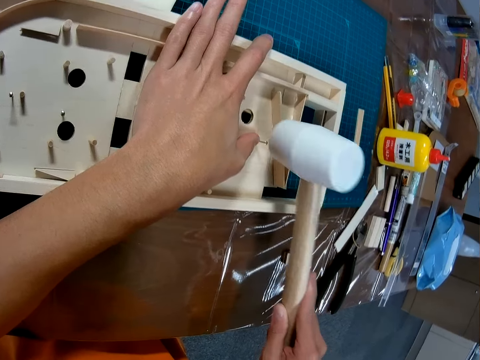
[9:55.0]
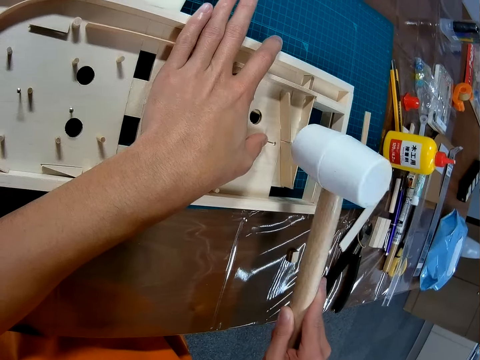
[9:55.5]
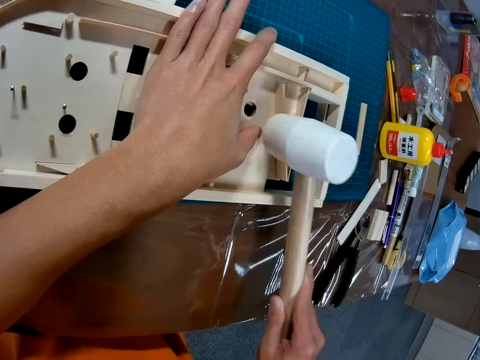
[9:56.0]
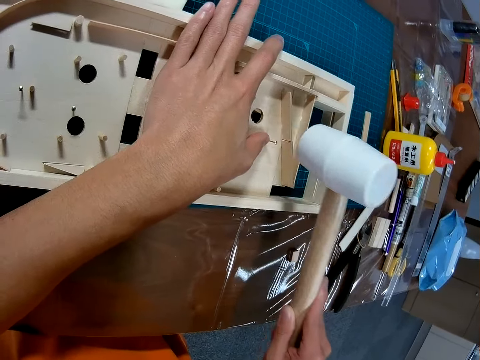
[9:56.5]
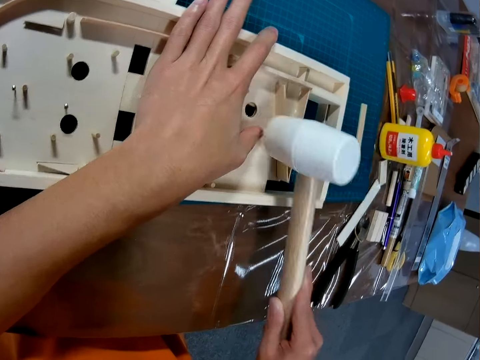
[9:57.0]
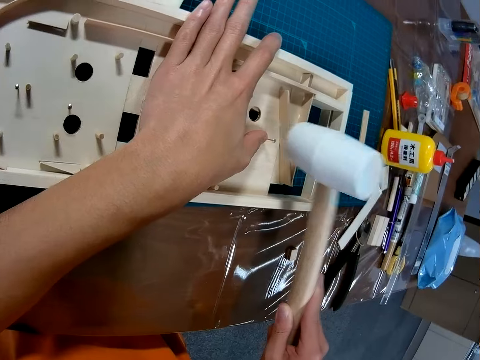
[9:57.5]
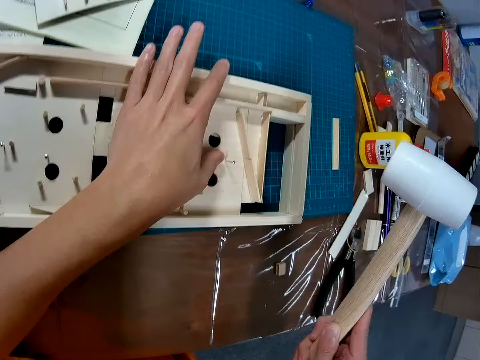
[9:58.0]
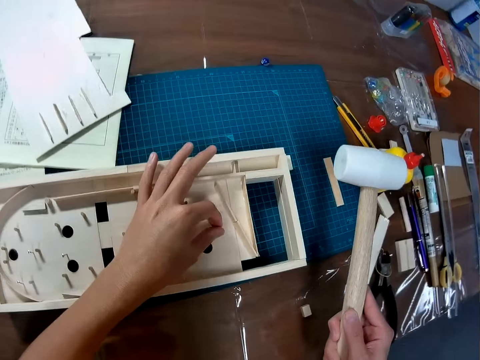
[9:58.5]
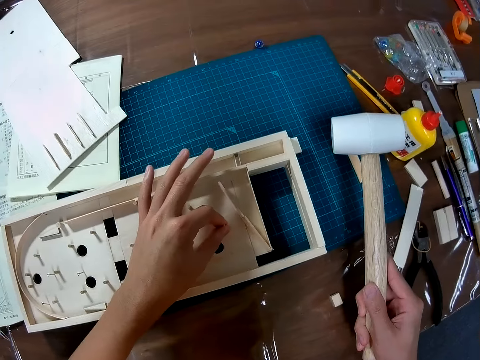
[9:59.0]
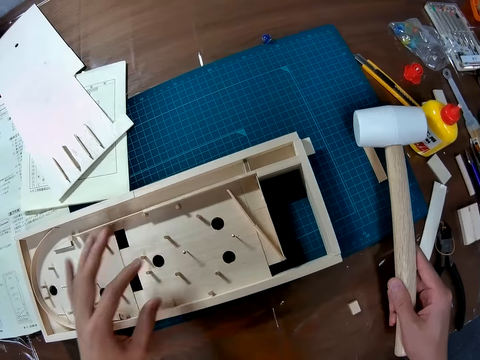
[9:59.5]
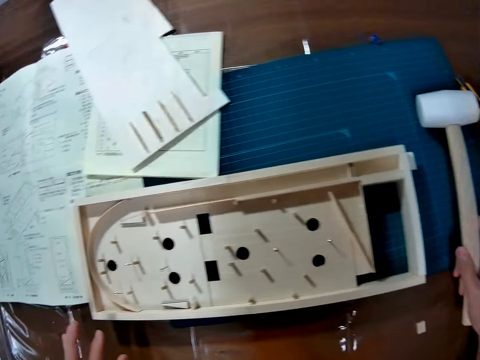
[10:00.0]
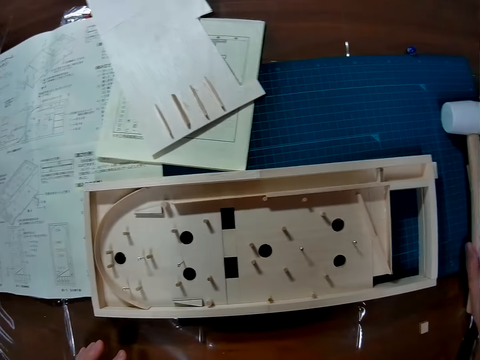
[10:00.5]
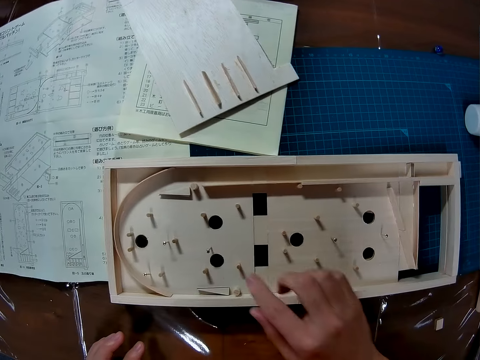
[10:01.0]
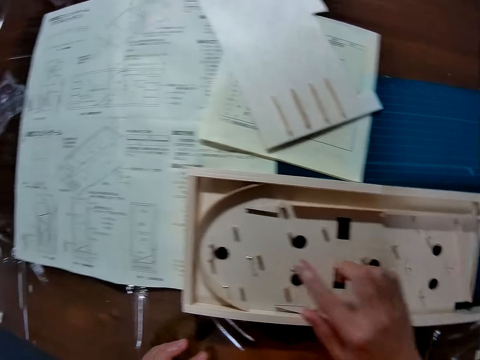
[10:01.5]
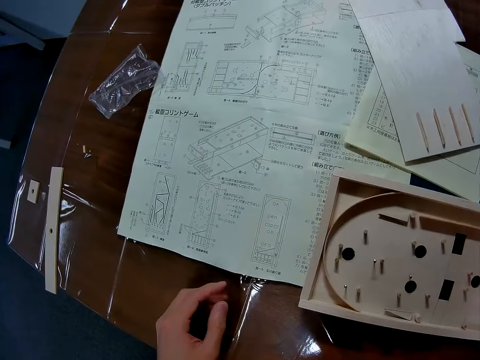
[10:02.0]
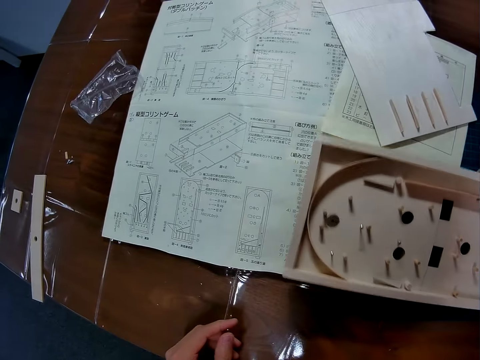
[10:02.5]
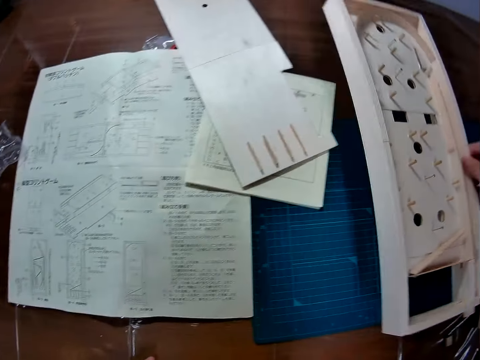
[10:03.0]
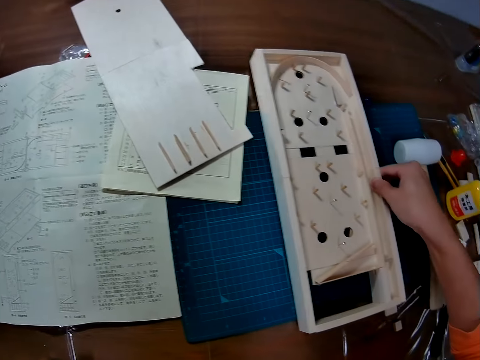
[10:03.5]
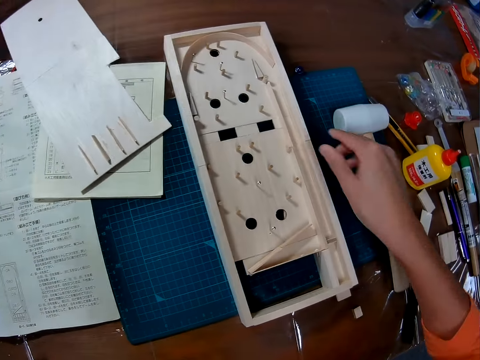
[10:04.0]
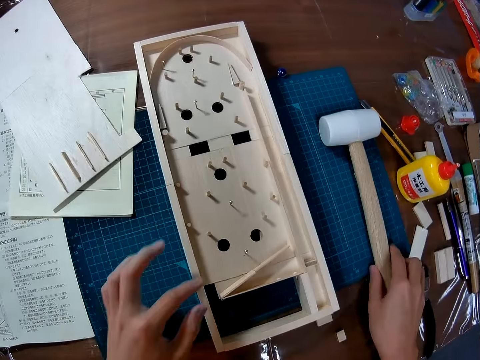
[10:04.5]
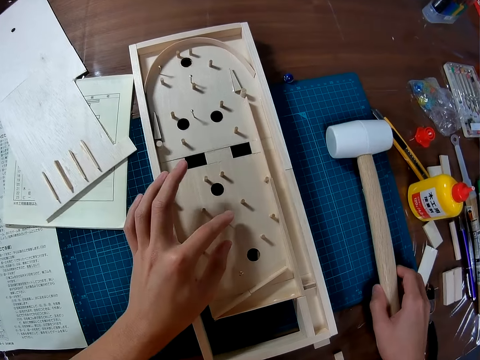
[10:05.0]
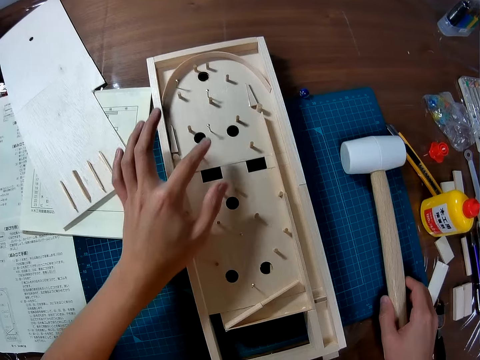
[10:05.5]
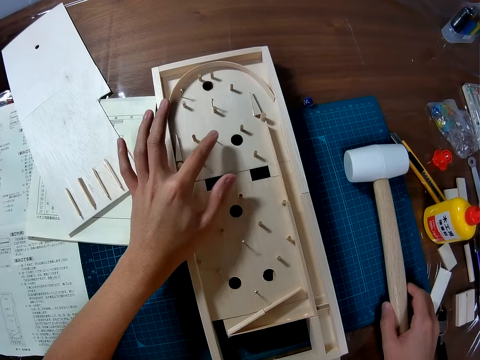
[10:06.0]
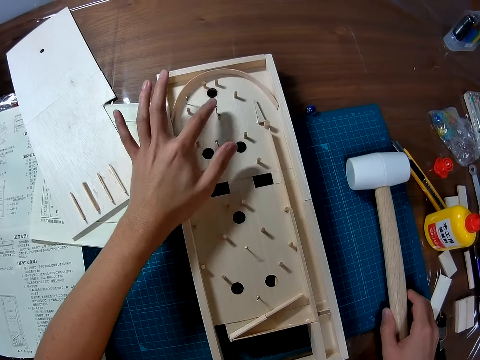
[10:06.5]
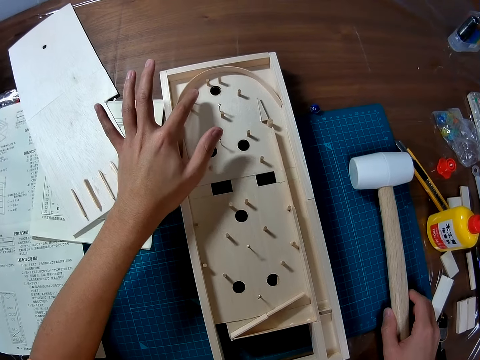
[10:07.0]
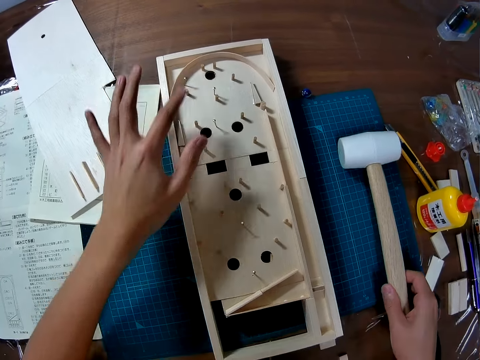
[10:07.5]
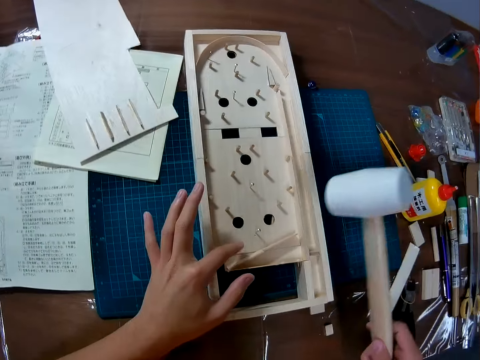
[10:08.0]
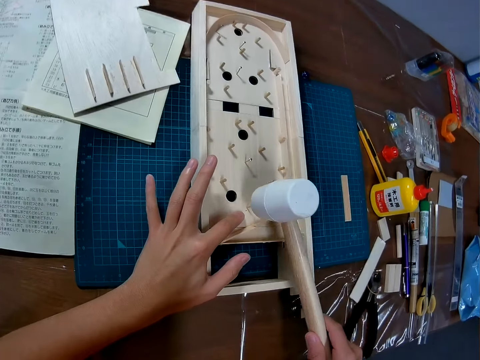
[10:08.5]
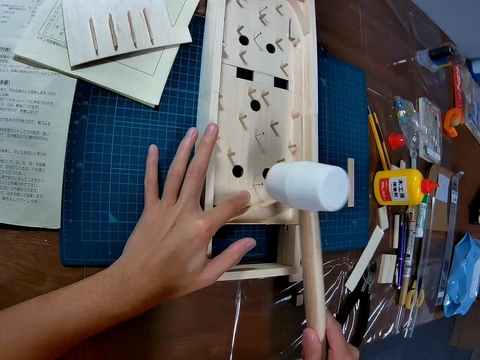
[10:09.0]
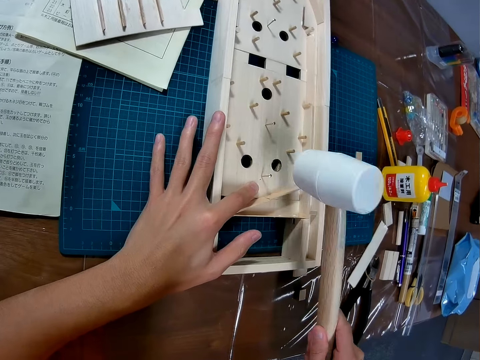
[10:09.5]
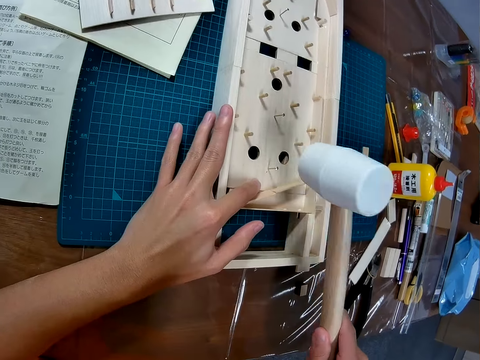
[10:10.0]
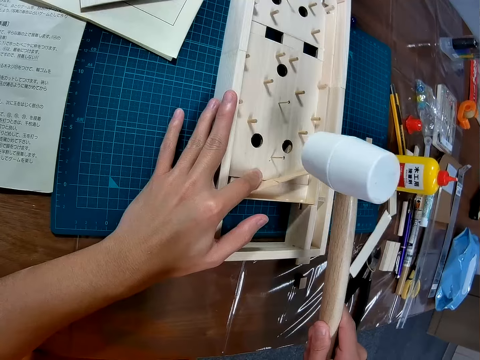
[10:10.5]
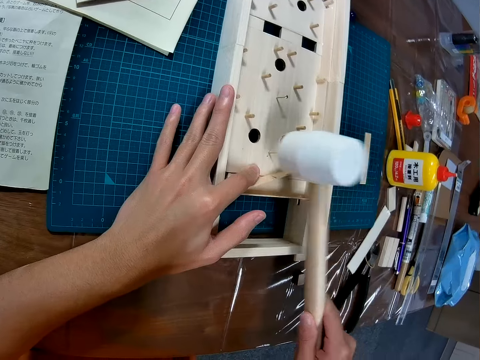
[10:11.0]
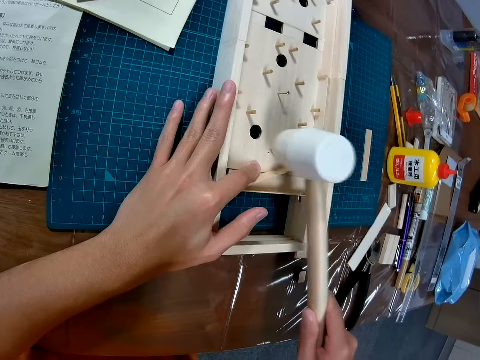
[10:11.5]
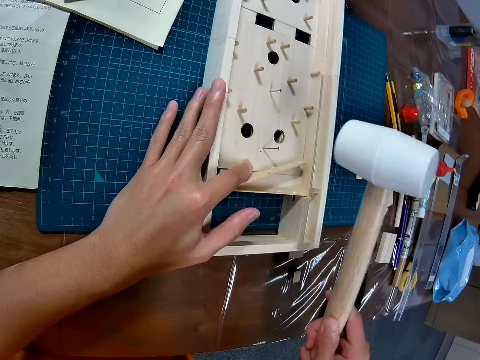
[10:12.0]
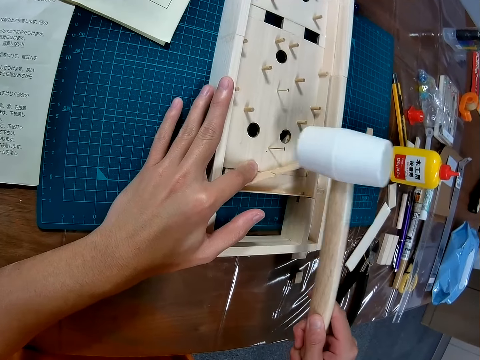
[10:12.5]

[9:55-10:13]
The camera wearer holds the nail. They put the hammer on the table. They touch the nail. They turn the art board. They put the board on the table and hold the hammer. They touch the nails. They carry the hammer. They pick up the hammer. They hold the board. They hit the nail with the hammer.

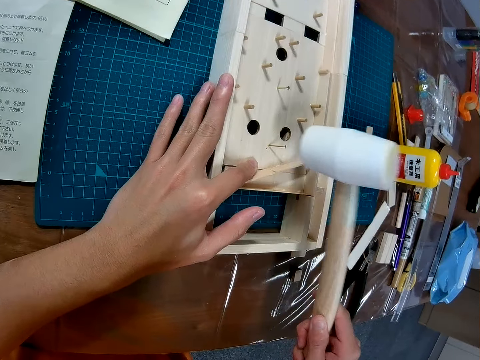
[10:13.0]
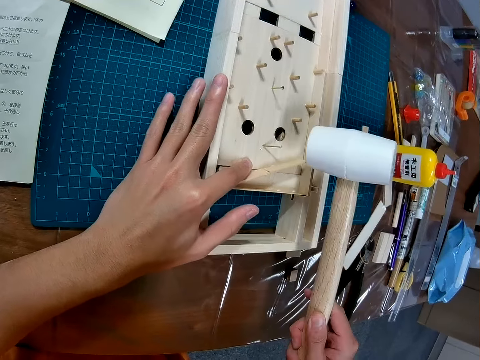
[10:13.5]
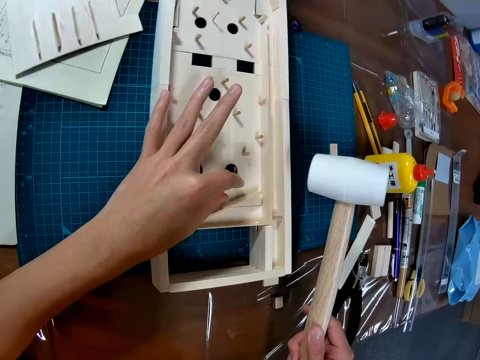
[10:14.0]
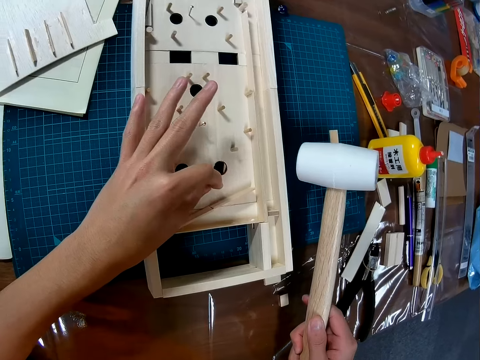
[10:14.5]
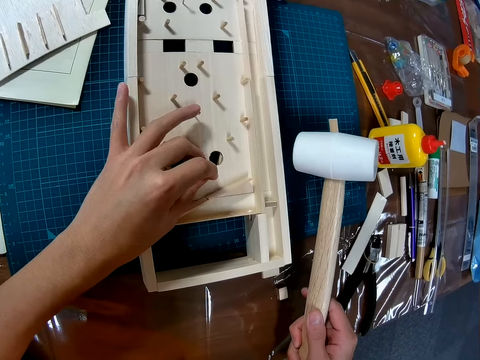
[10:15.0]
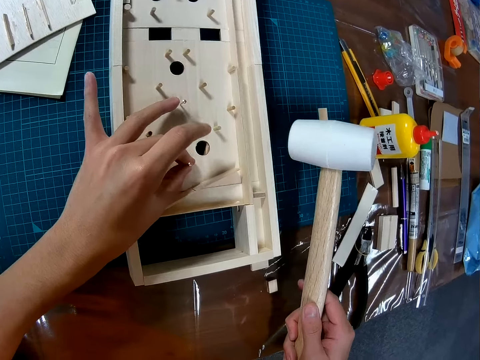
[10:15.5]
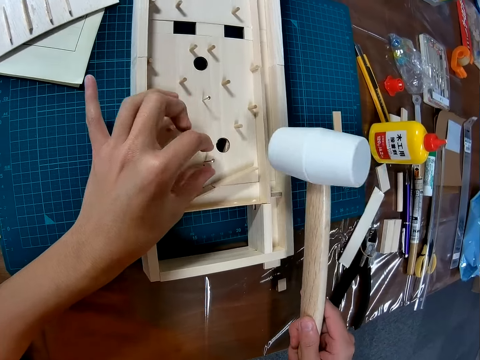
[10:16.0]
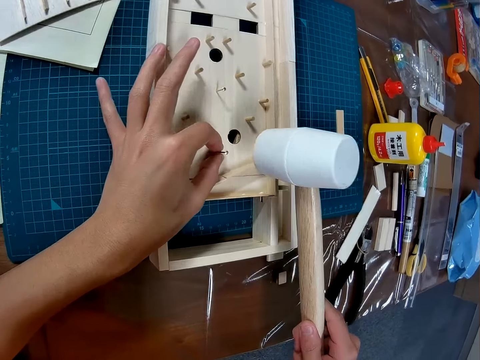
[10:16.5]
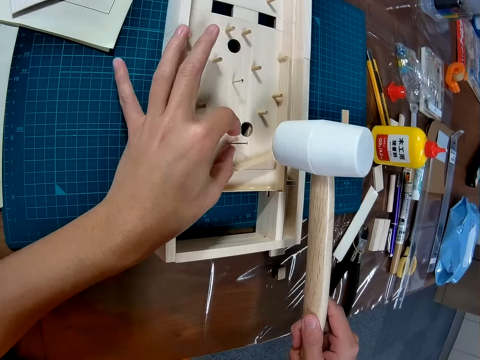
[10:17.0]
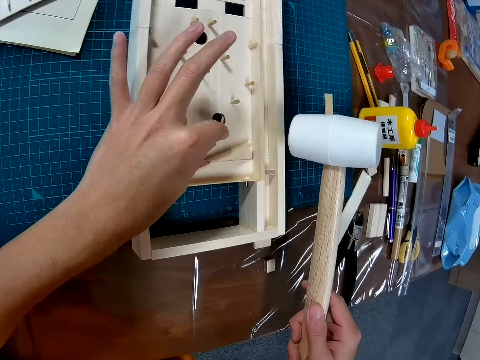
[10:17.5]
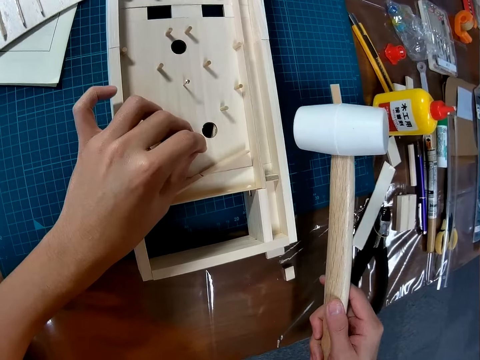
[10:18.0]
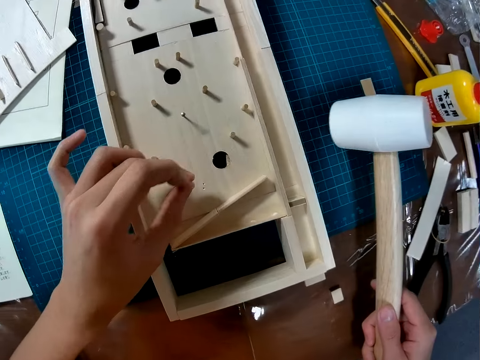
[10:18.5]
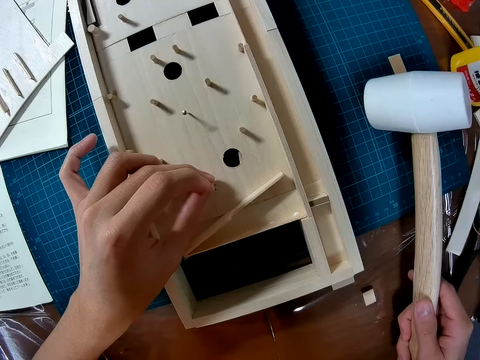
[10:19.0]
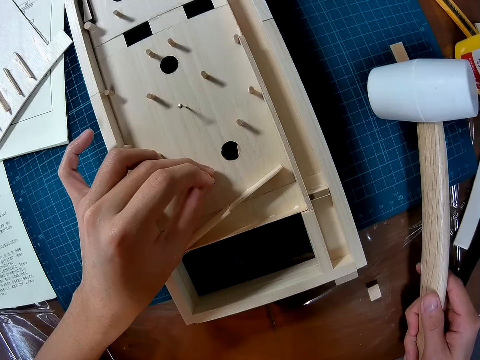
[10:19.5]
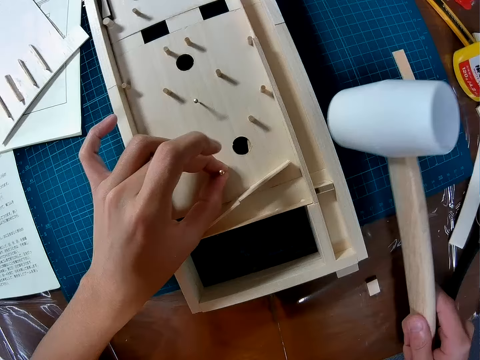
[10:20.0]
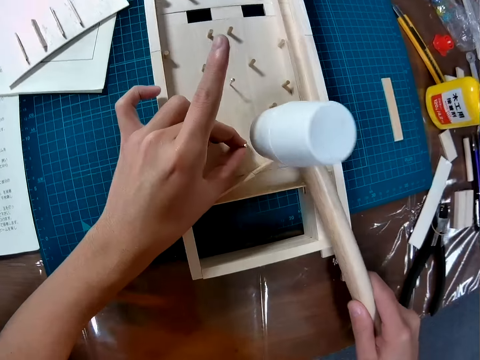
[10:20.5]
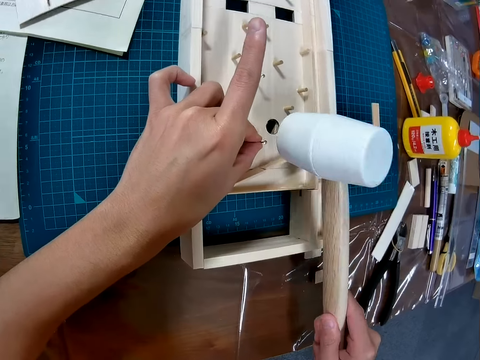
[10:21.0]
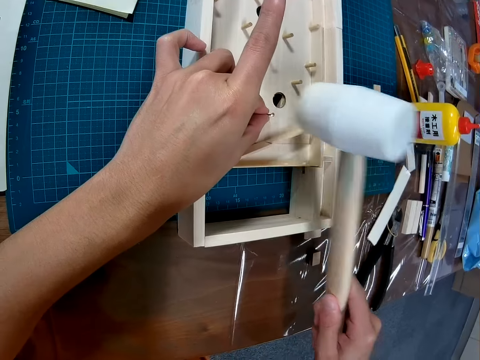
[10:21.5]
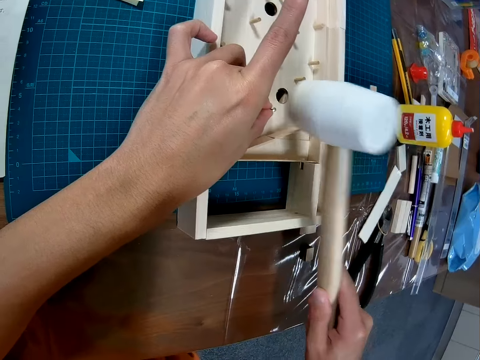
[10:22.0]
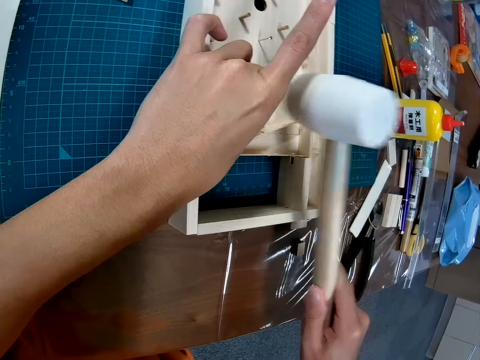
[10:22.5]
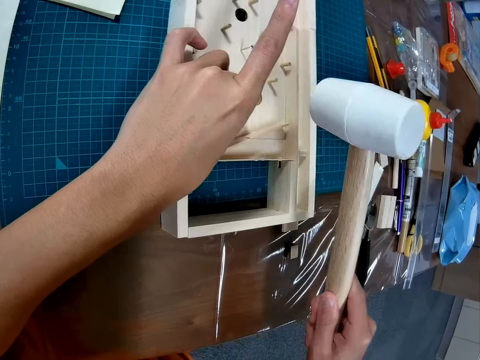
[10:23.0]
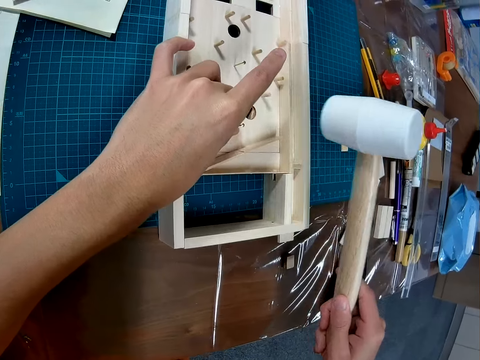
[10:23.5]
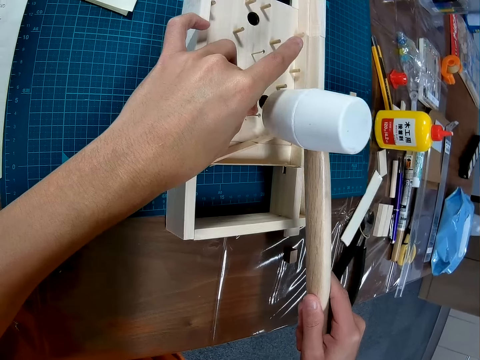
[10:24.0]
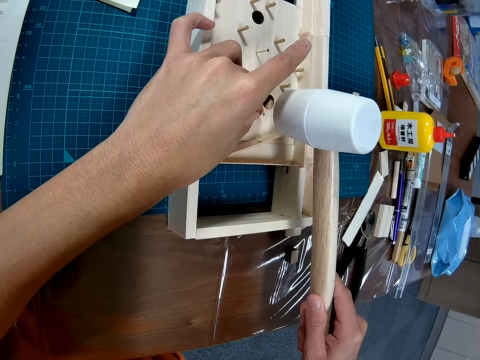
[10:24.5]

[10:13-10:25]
The camera wearer holds the nail. They continue to hit the nail with the hammer.
